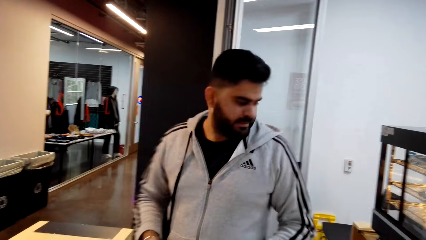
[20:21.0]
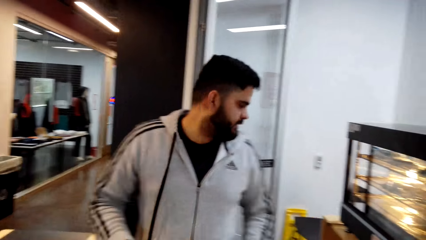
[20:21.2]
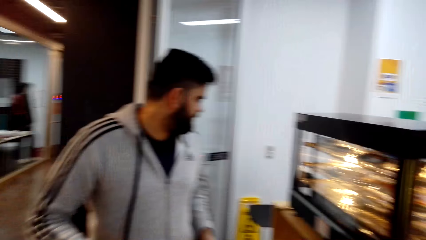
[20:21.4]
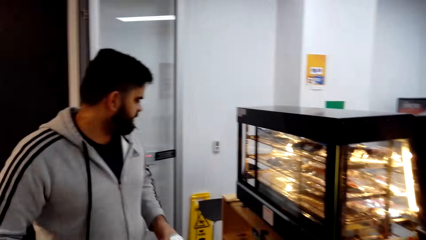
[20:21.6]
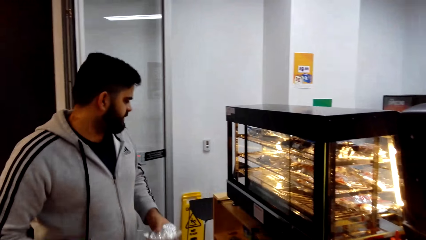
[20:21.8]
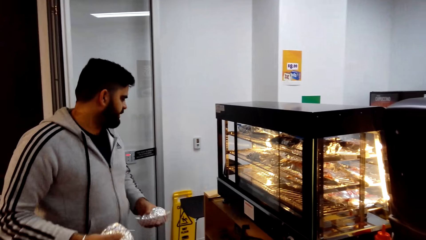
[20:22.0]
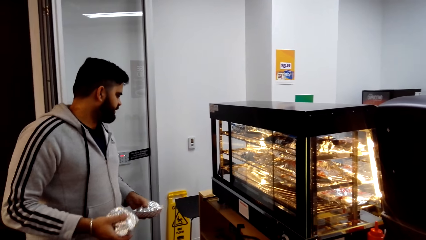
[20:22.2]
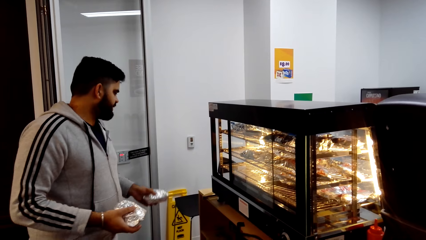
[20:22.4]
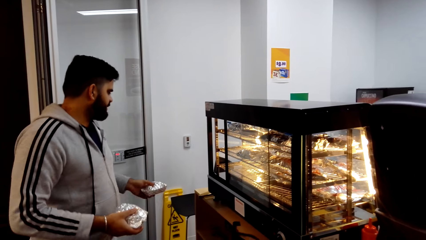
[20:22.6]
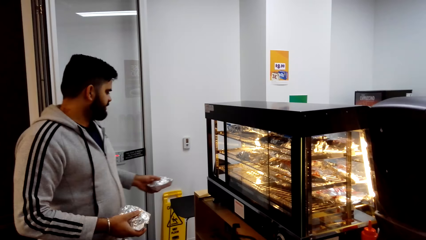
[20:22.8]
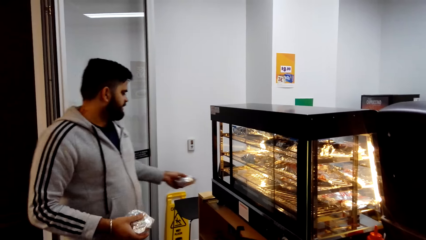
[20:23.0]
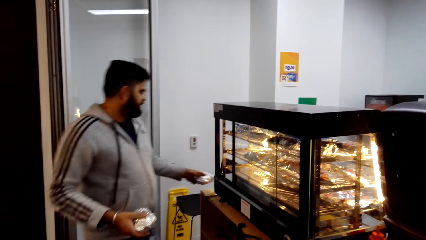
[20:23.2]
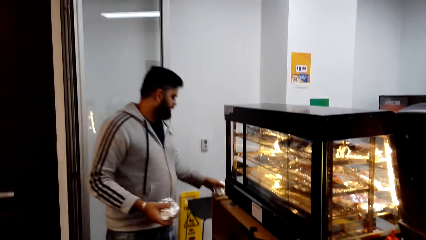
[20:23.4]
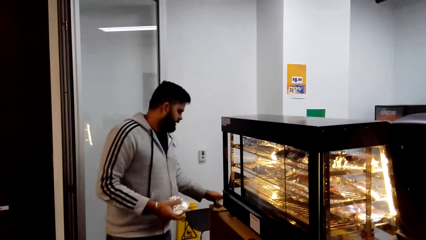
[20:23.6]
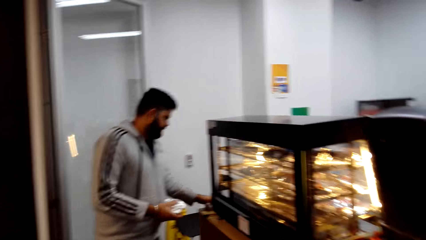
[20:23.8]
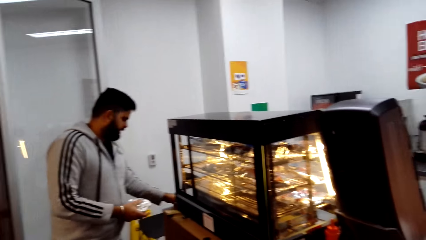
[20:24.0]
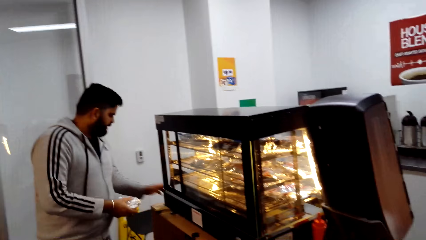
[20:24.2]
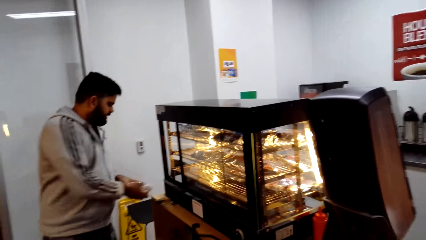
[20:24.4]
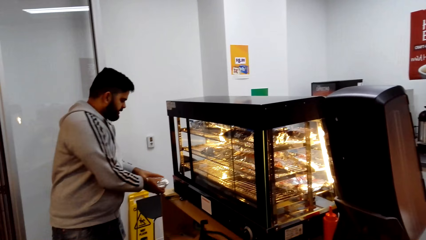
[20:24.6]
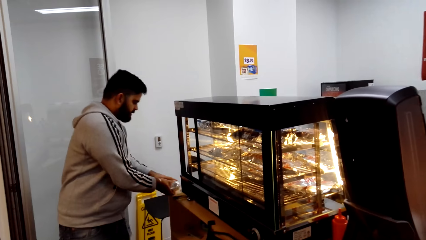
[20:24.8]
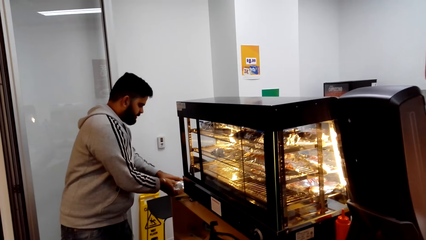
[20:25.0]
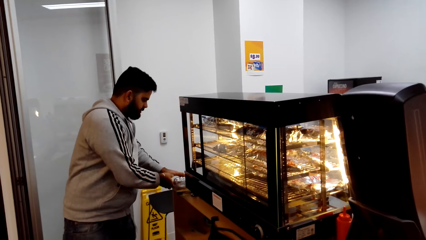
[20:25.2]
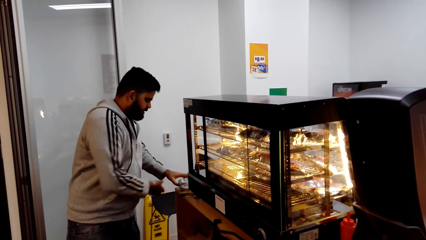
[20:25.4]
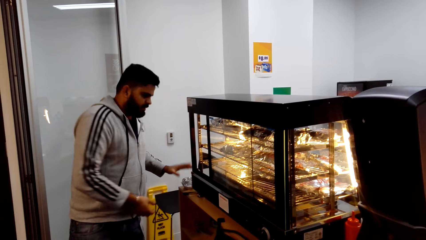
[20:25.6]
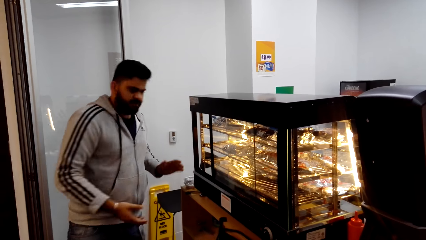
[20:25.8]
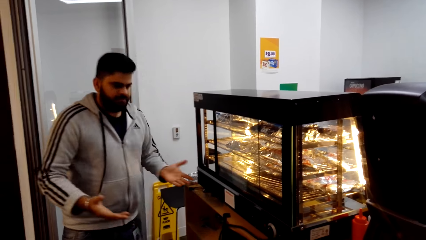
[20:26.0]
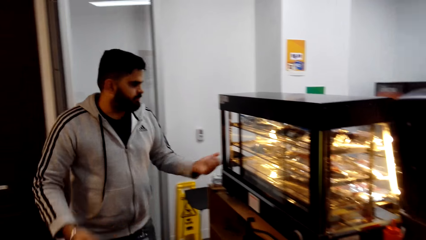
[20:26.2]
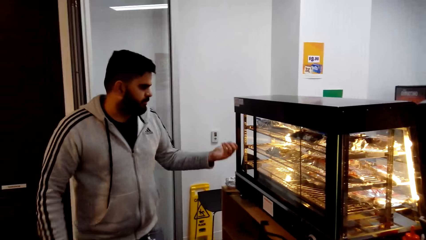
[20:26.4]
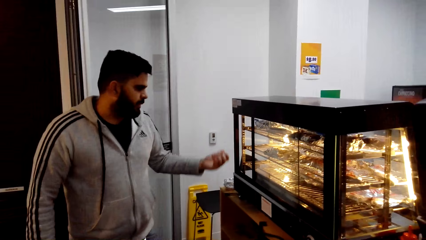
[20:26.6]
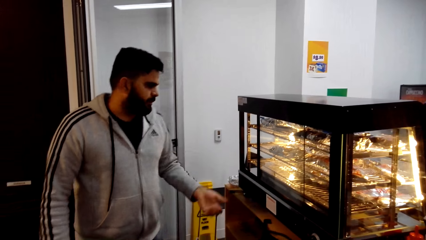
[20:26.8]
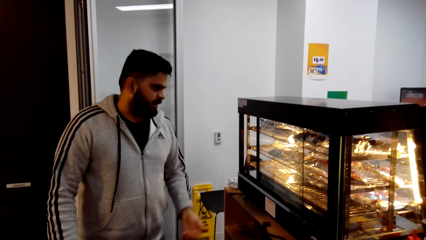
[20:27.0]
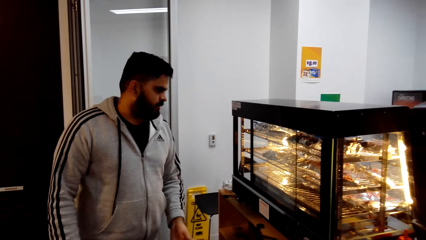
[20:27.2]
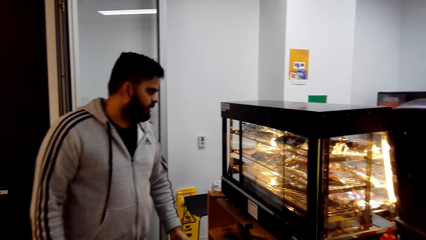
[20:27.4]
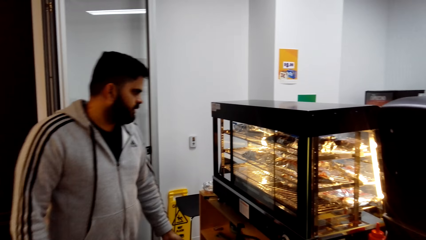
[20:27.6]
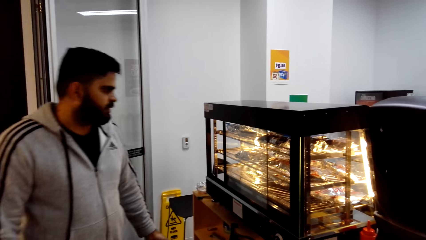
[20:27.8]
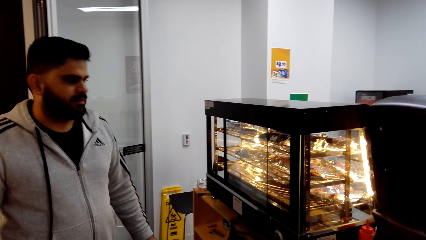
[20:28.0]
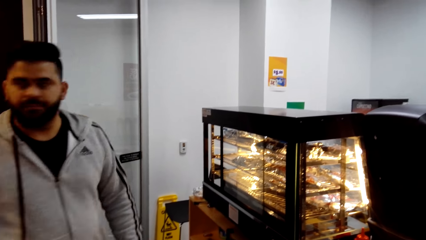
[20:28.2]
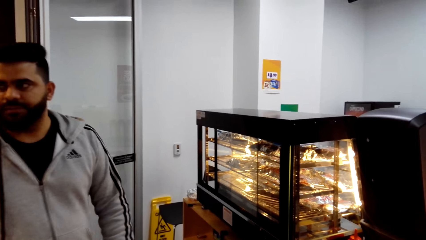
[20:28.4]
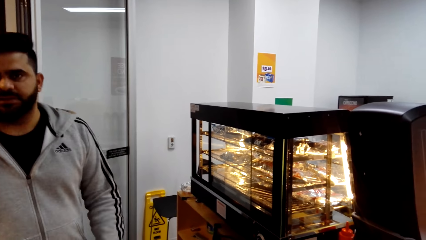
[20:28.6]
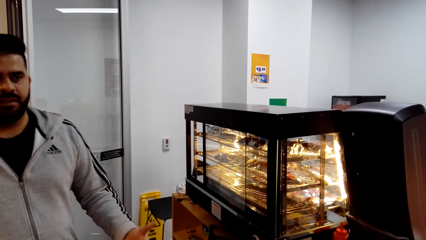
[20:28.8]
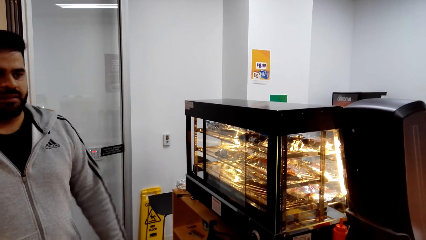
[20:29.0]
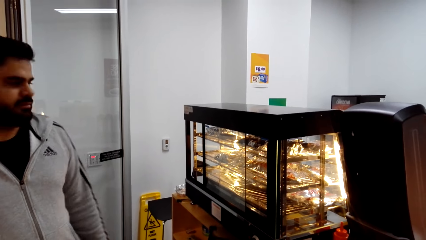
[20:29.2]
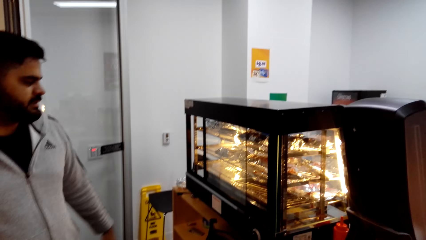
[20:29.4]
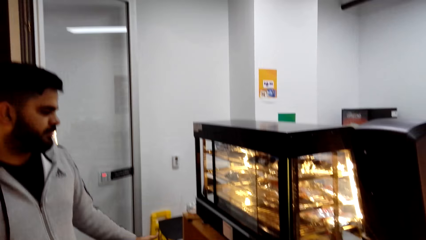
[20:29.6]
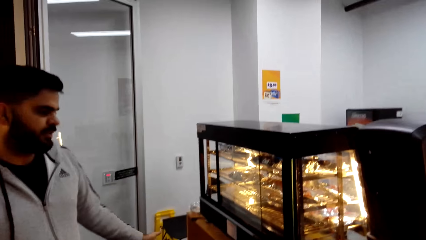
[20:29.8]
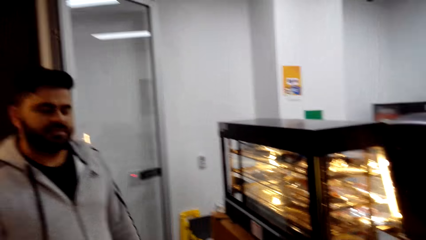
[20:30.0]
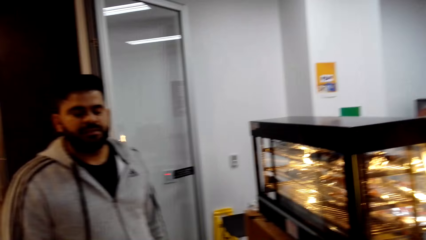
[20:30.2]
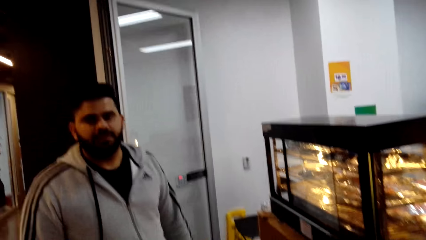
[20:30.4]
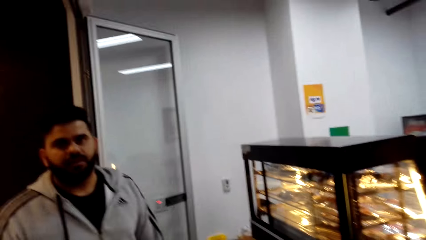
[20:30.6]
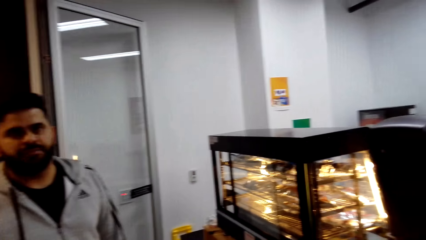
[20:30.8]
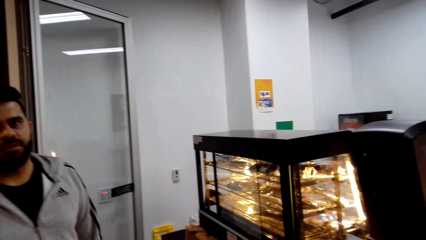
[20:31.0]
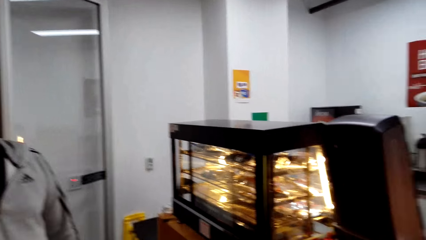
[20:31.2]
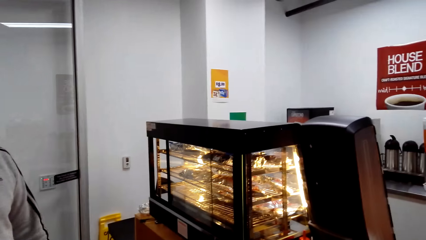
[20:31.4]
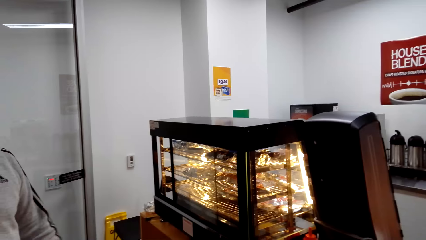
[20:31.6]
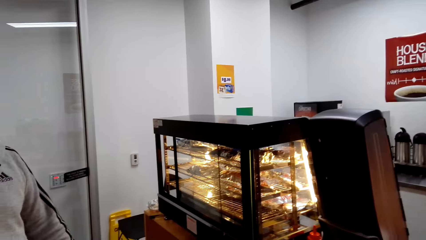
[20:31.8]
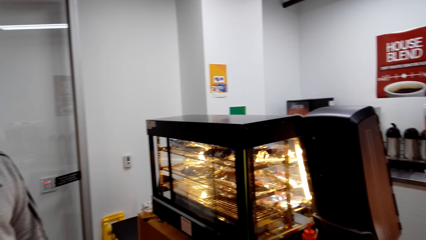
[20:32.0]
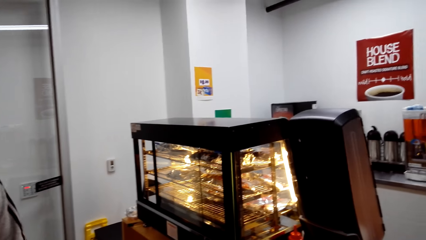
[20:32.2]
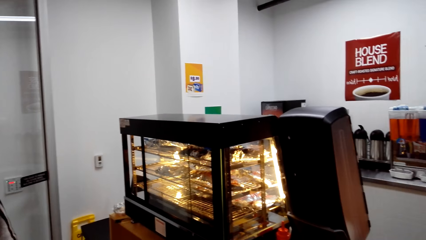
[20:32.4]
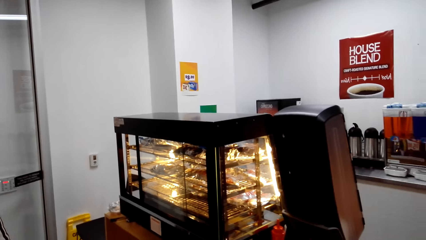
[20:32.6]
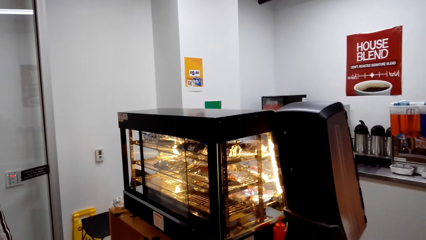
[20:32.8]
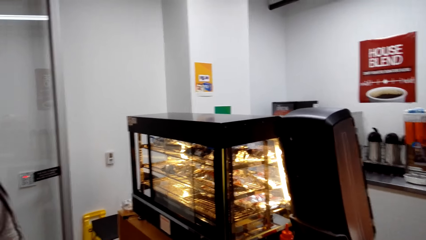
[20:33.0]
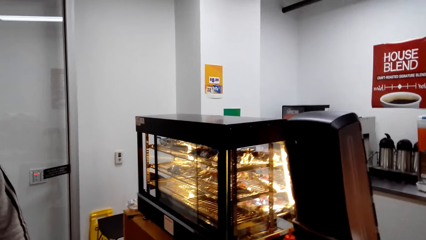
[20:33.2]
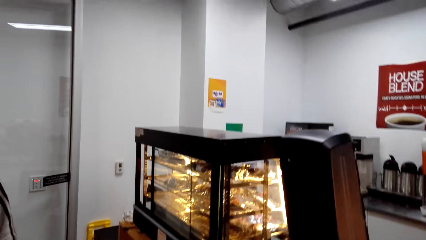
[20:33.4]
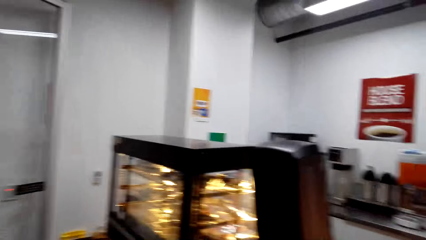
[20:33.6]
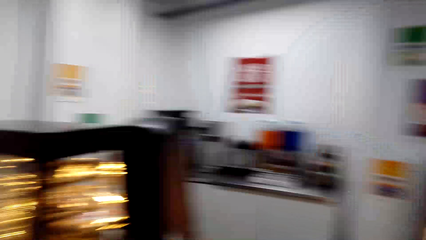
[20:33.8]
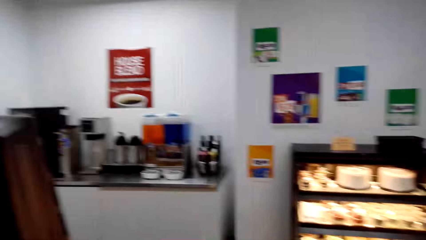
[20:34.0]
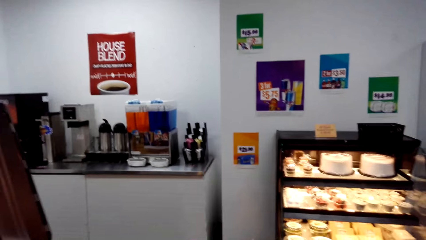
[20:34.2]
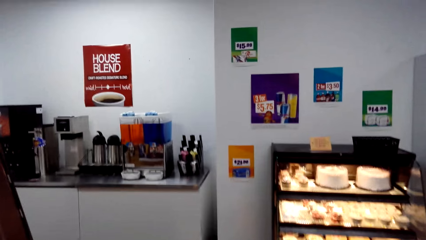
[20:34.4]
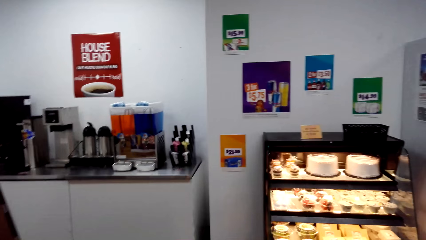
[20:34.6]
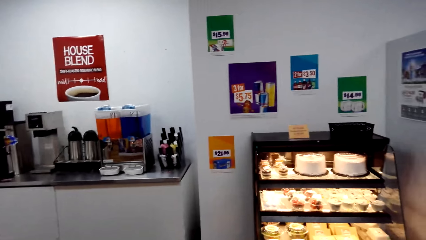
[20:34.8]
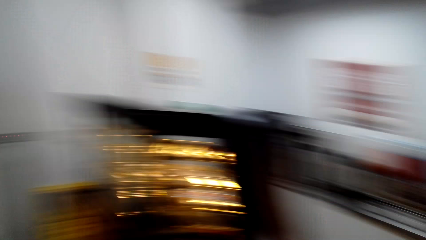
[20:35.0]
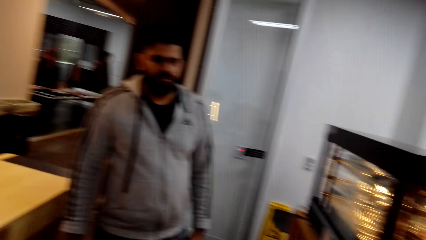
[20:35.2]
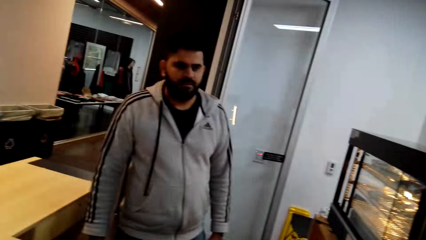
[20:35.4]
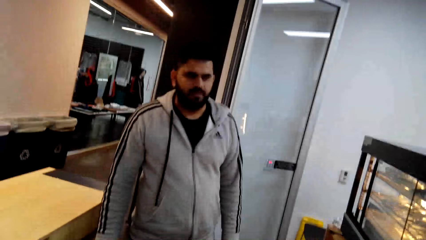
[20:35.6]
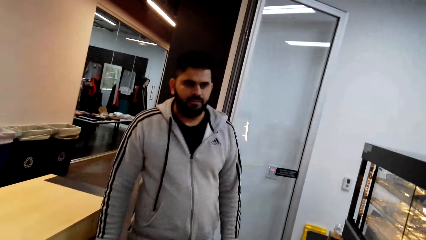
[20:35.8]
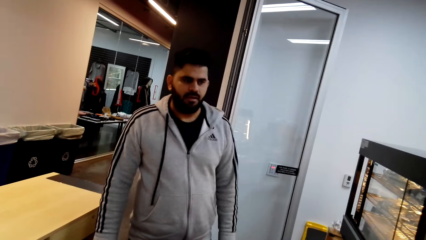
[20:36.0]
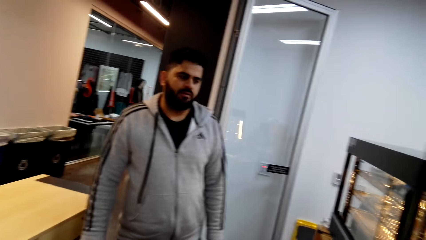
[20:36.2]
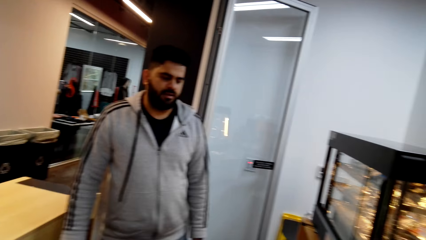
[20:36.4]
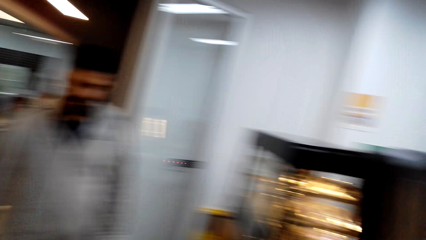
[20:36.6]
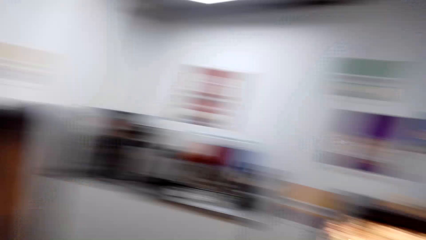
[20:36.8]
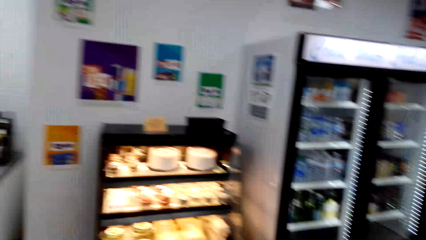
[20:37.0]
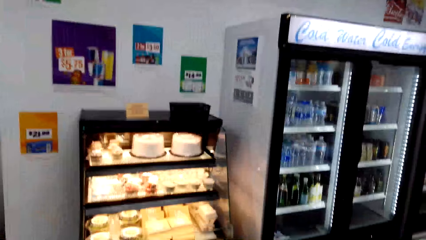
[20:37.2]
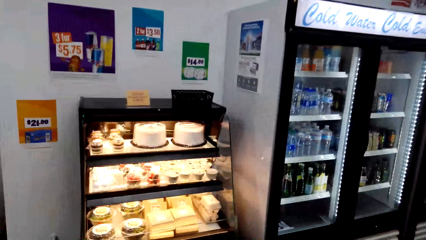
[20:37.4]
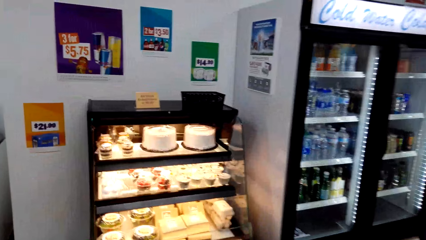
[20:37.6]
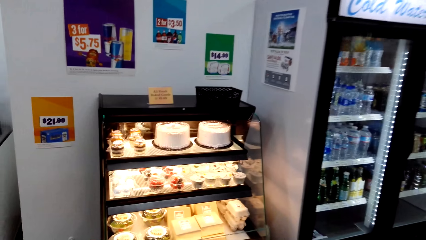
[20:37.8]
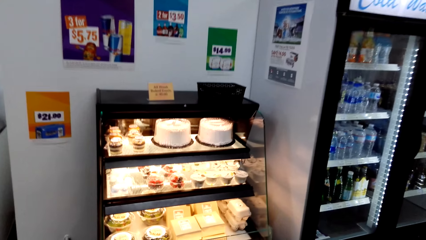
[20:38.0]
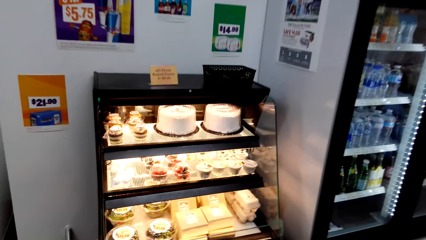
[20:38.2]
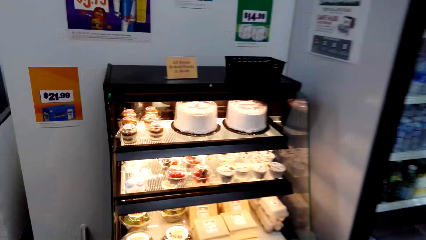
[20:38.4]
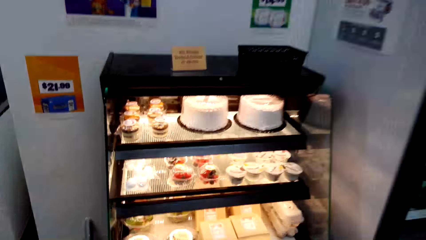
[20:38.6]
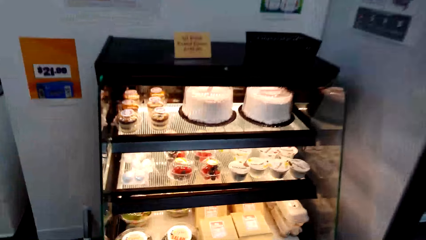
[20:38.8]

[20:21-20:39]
A man places something on the counter. The camera wearer dialogs with the man. They look around.
